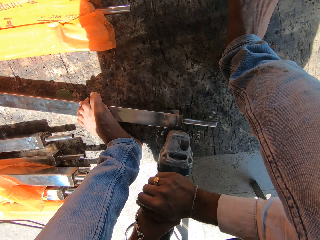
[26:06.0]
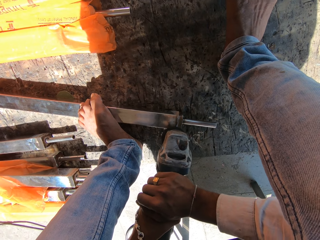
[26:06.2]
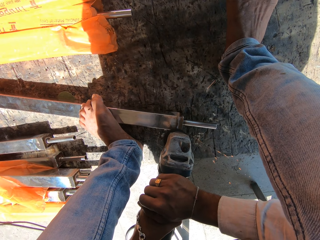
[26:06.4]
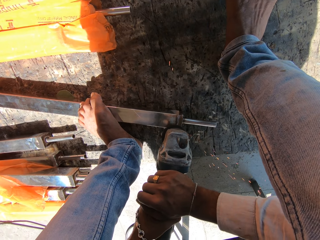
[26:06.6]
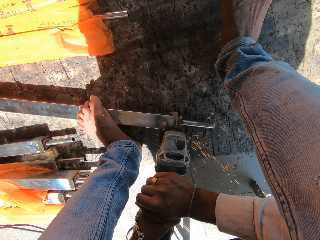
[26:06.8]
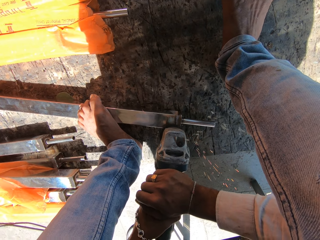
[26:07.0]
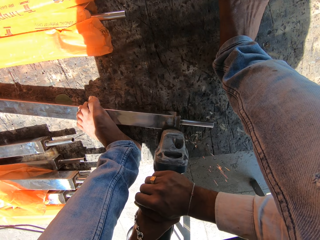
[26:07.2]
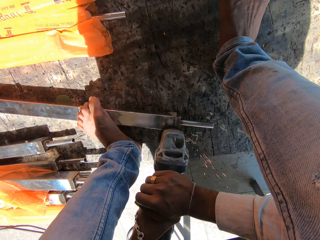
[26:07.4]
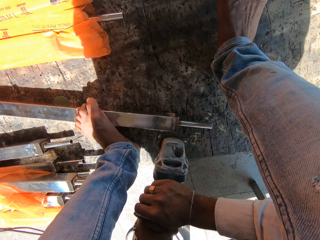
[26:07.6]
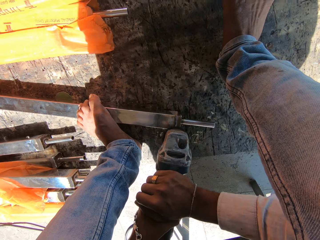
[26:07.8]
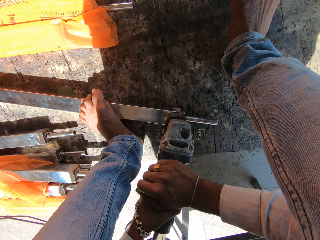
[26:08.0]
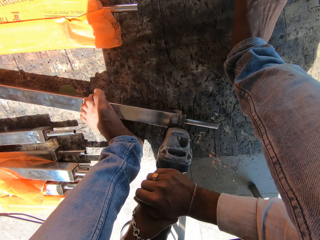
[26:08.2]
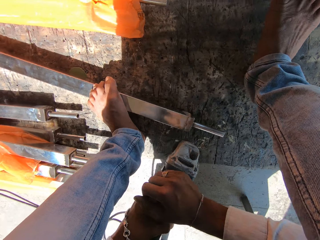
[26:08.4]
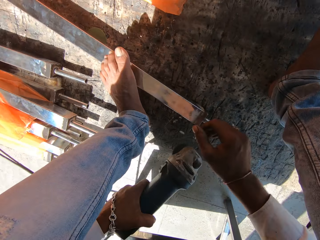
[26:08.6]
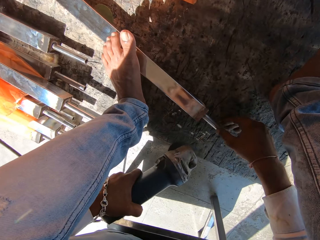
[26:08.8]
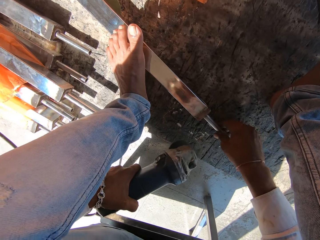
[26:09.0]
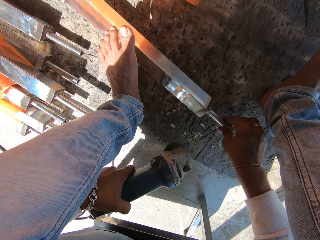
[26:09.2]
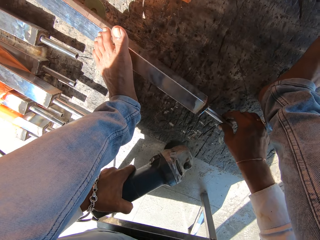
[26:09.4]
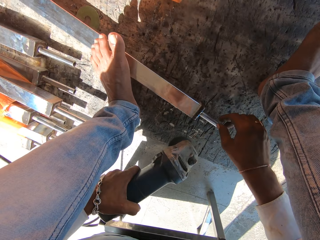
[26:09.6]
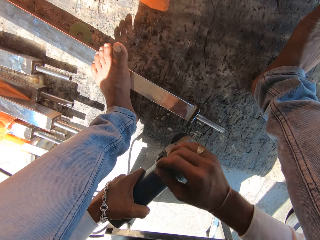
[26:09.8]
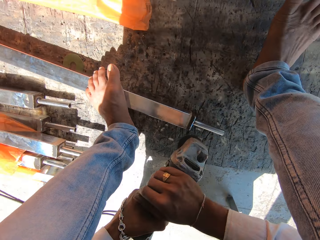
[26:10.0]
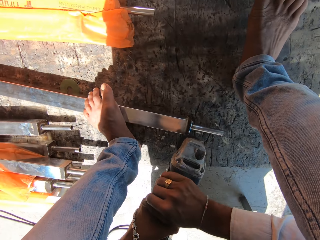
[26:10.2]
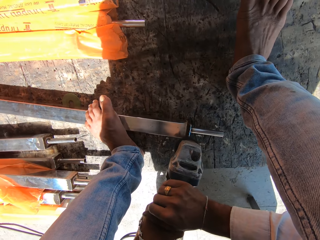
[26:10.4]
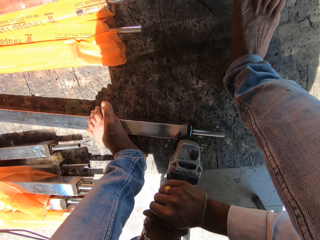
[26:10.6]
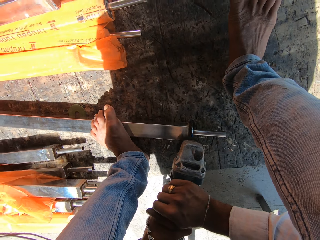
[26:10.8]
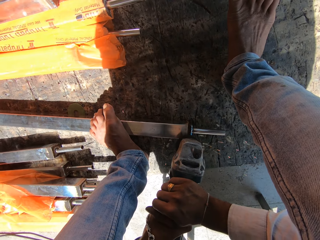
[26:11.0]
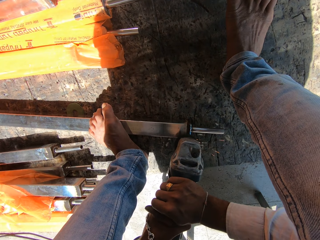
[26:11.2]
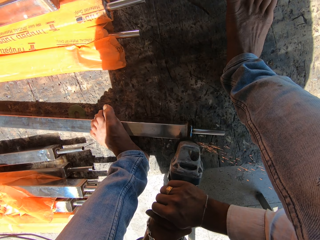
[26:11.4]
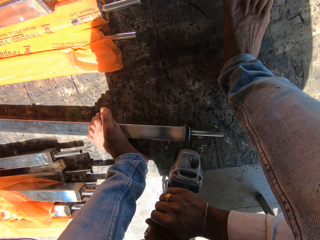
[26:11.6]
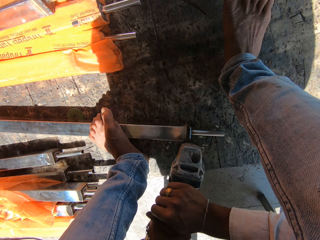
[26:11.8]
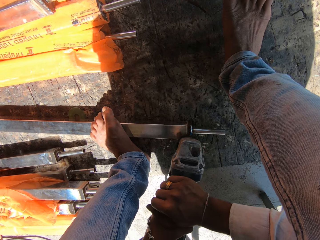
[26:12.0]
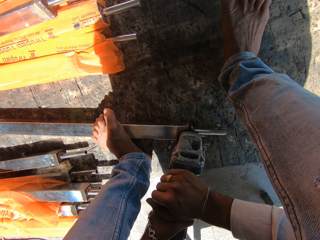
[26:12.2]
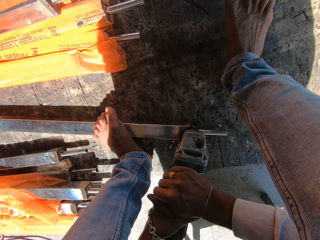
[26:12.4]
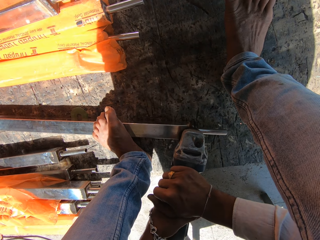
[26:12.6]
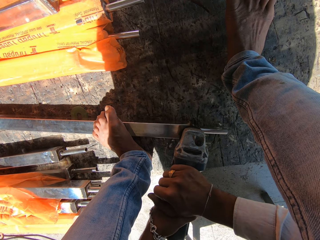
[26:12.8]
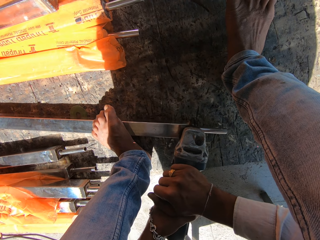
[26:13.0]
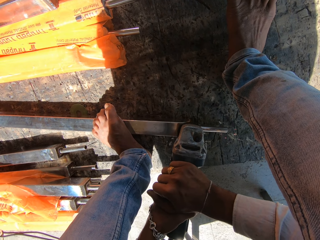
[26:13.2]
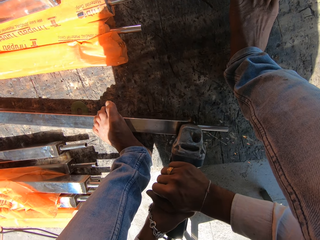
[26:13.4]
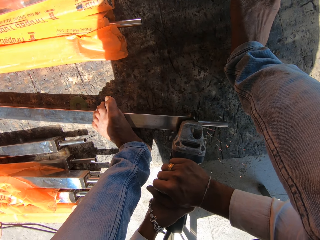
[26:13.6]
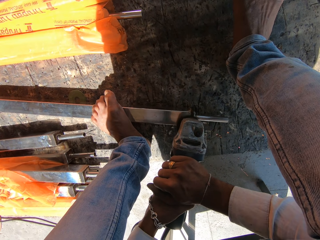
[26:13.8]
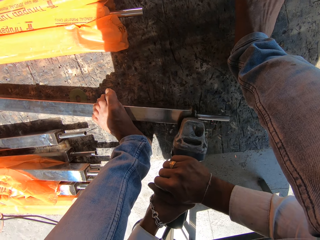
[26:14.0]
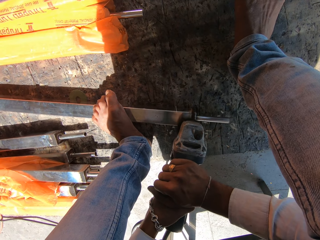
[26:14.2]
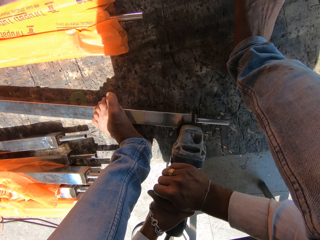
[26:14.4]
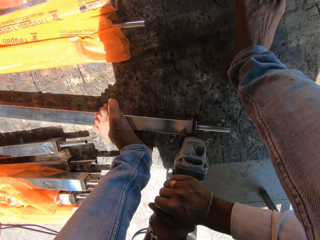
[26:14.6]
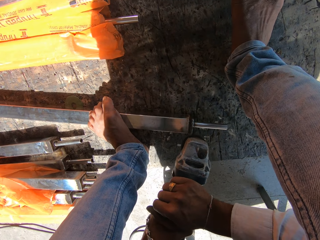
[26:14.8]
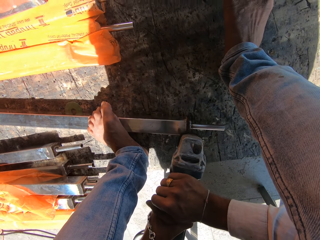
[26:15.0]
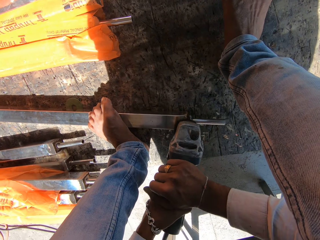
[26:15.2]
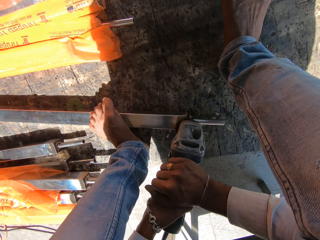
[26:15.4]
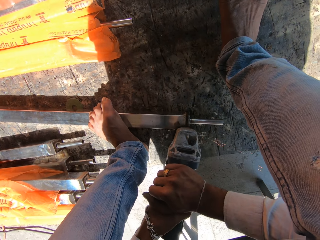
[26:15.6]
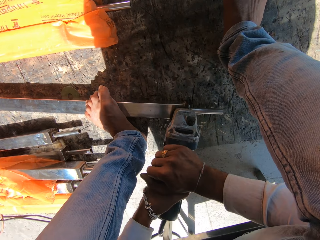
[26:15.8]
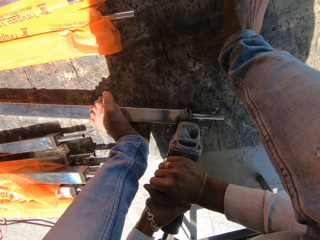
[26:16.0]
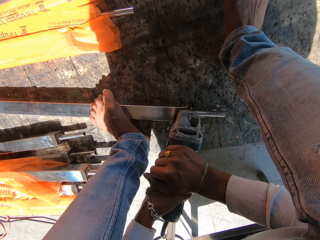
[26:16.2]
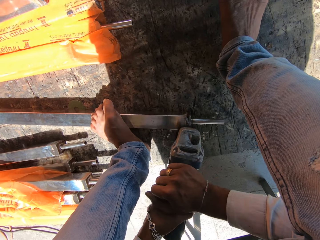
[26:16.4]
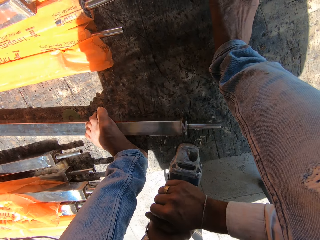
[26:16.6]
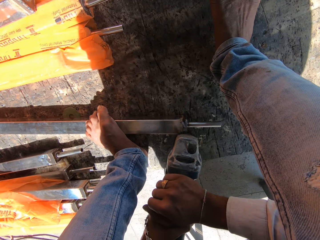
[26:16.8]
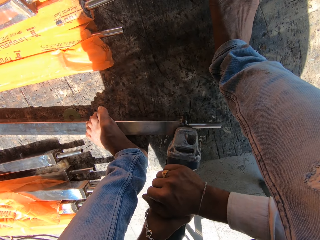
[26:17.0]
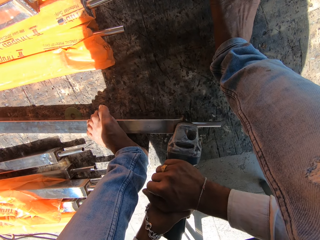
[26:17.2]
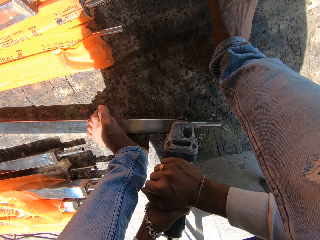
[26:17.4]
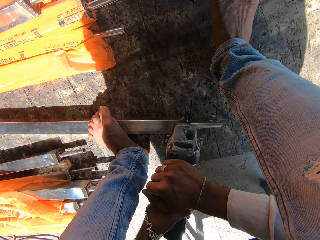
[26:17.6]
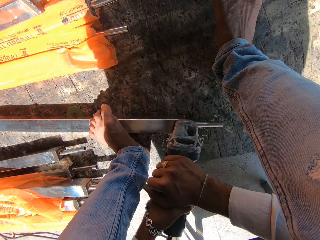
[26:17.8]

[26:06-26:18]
The camera wearer turns the aluminum rail on the ground with his right hand. He polishes the aluminum rail with the angle grinder in both hands.

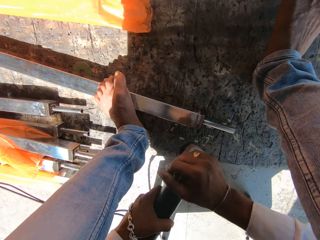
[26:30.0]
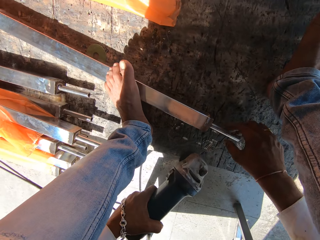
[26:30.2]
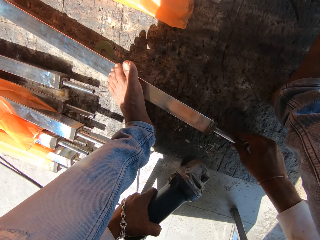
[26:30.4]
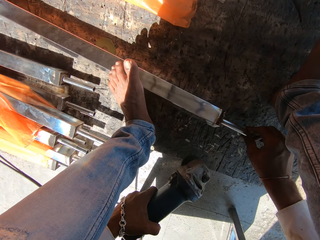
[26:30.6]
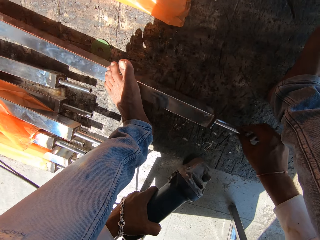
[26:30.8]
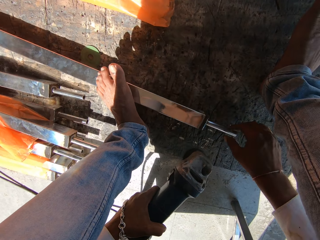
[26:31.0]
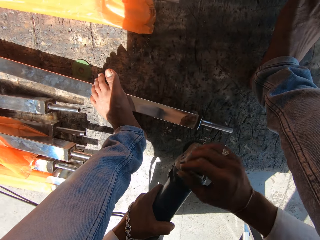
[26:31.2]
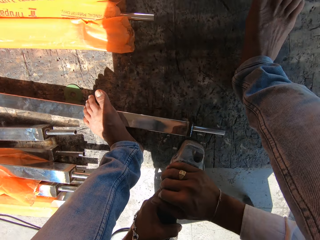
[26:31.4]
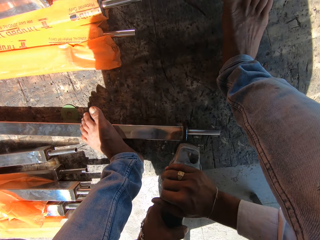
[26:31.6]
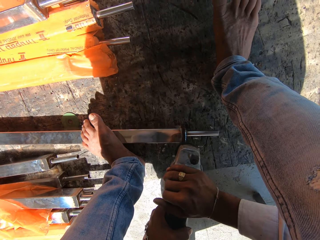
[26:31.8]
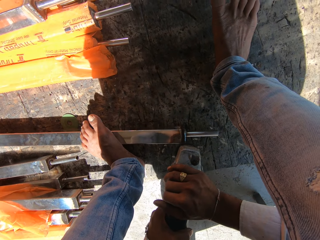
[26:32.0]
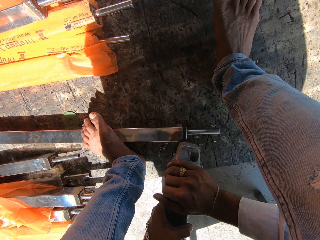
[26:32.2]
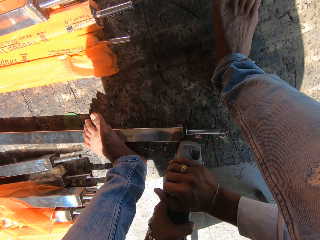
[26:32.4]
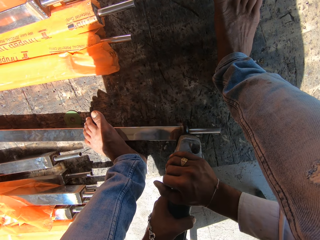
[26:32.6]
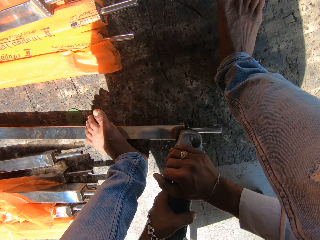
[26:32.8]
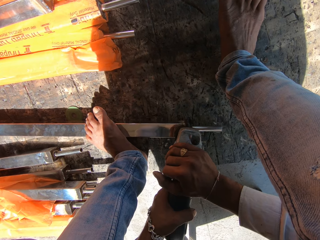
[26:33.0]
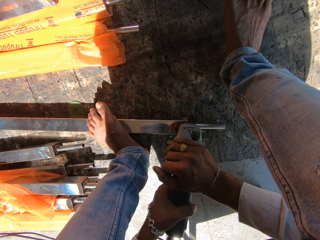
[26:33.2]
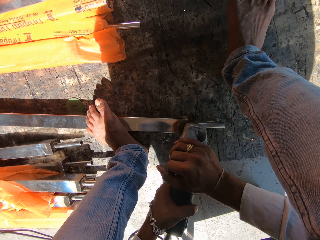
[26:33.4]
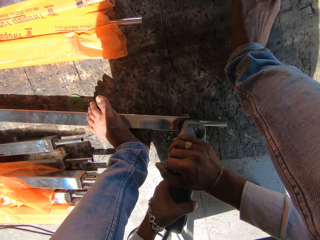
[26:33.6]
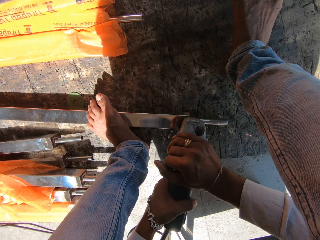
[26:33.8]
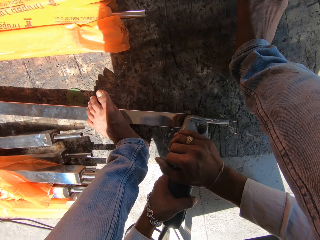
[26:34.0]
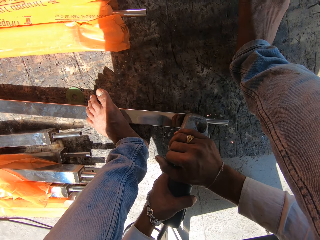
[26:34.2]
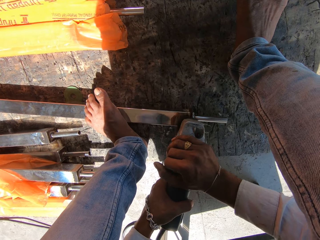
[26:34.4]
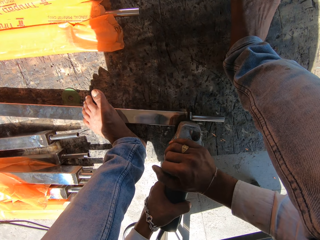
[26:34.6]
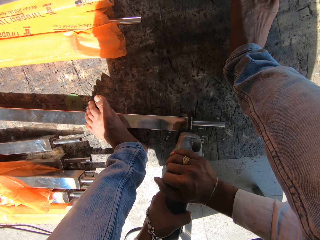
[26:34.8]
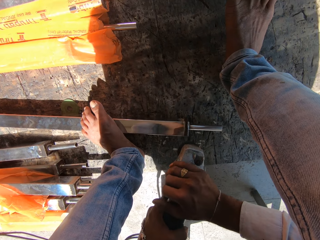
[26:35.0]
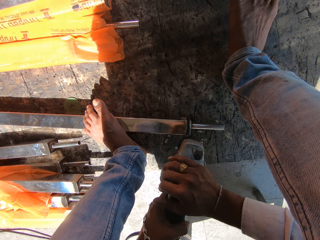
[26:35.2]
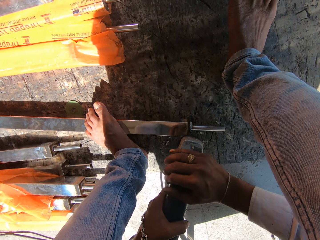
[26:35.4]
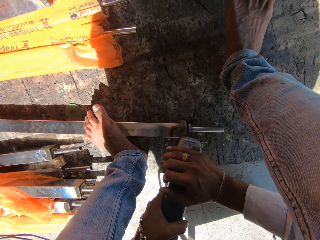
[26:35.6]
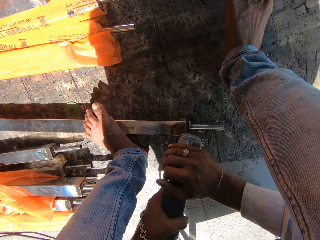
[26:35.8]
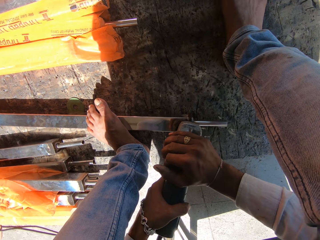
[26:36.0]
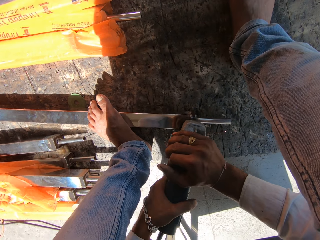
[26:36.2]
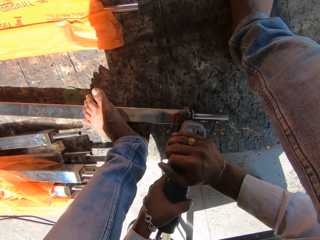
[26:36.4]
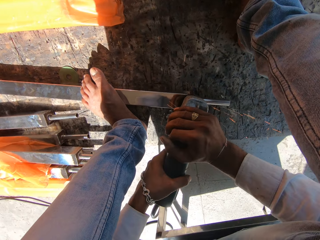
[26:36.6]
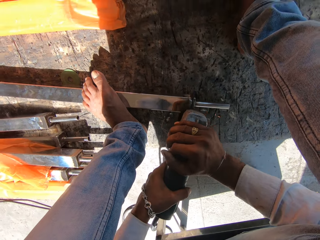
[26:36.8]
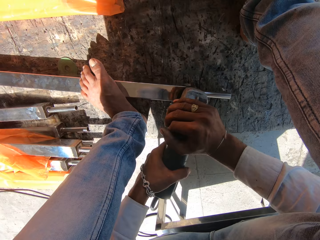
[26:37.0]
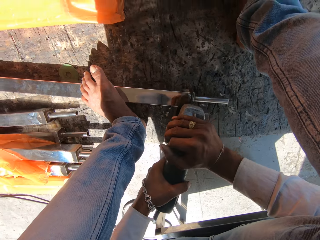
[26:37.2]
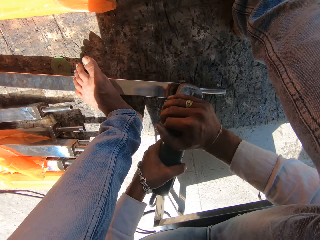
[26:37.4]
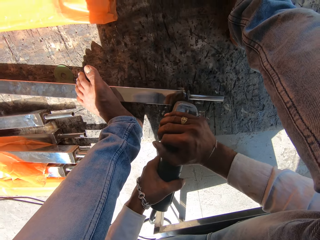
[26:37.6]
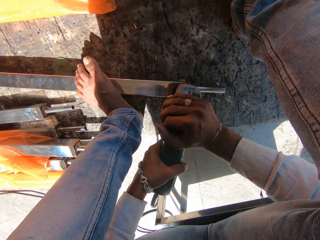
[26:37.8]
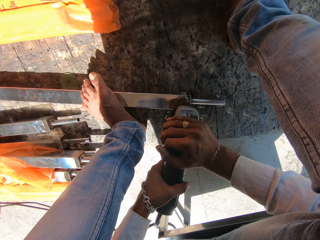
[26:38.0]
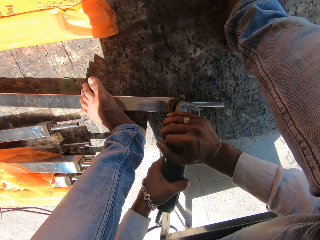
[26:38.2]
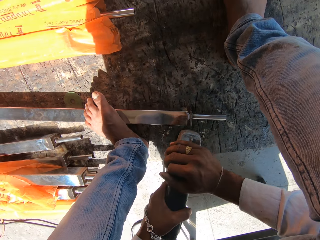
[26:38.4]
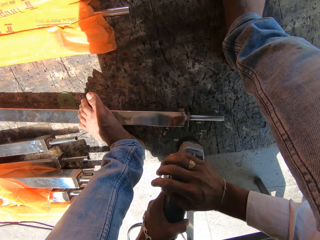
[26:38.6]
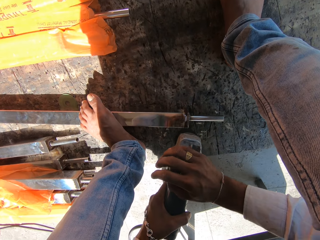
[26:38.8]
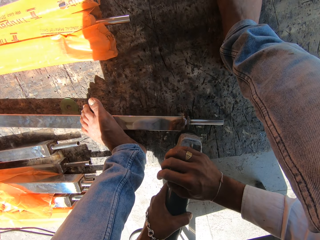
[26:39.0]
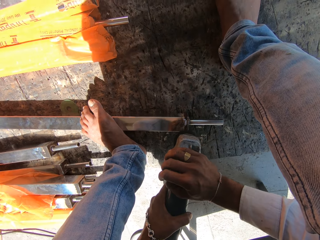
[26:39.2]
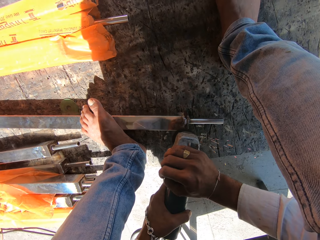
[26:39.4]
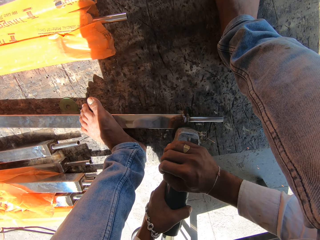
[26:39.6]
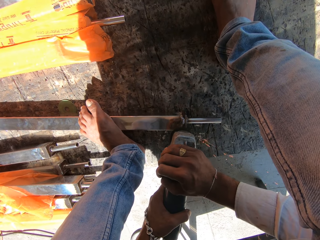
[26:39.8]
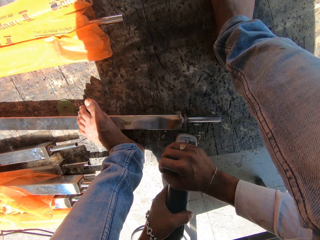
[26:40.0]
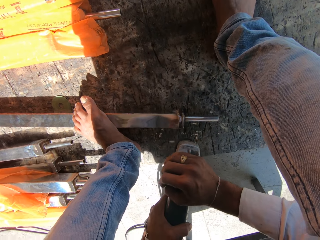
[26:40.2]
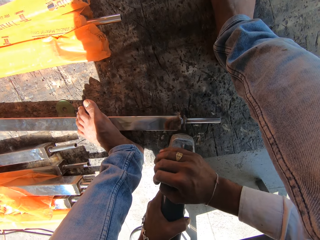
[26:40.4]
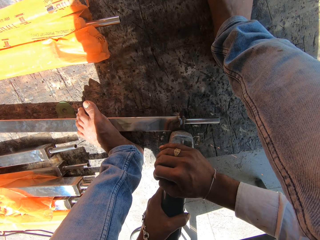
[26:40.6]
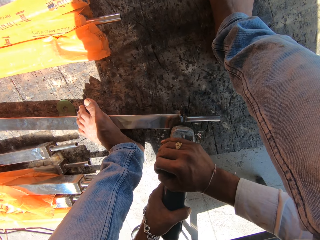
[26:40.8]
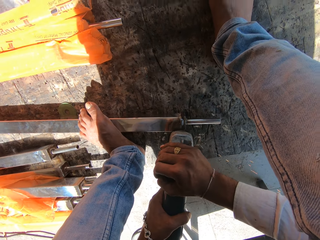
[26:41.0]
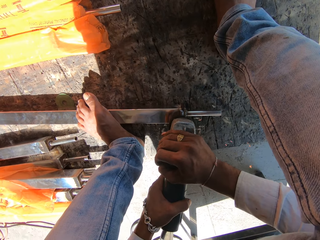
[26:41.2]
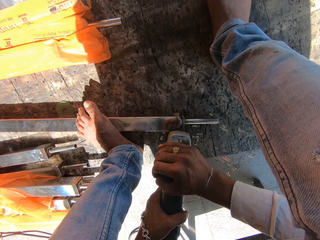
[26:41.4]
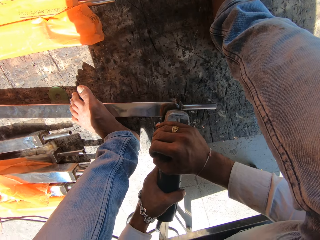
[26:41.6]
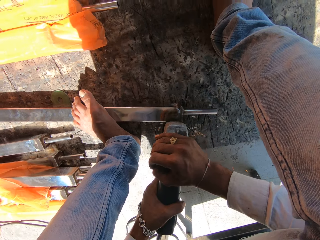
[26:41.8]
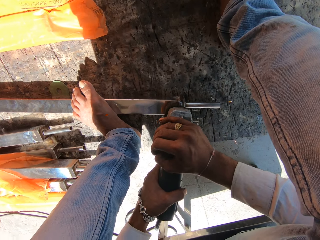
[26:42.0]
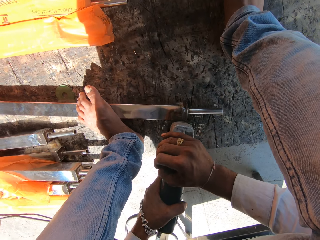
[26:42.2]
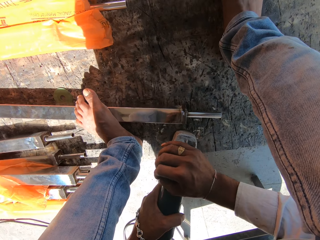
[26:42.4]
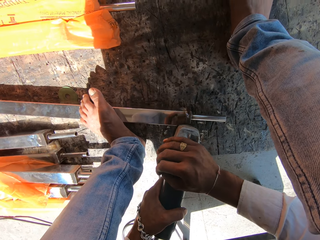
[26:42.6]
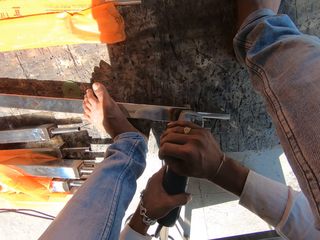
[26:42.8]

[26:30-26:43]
The camera wearer turns the aluminum rail on the ground with his right hand. He adjusts the aluminum rail. He polishes the aluminum rail with the angle grinder in both hands.
